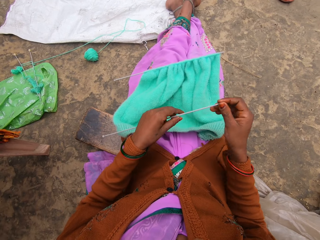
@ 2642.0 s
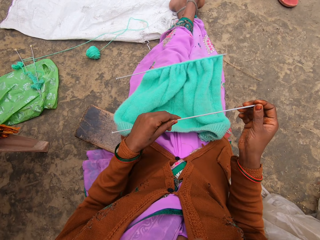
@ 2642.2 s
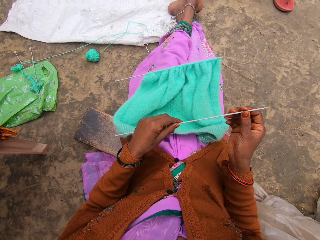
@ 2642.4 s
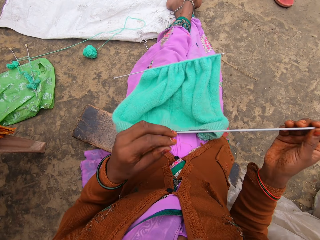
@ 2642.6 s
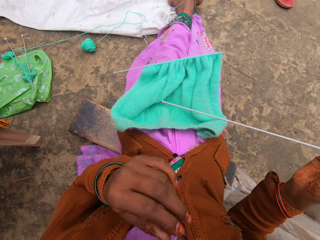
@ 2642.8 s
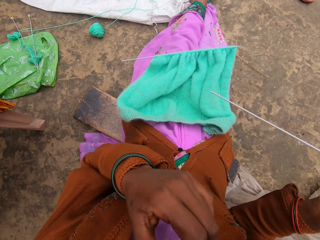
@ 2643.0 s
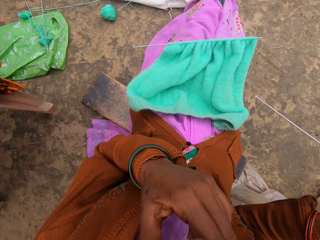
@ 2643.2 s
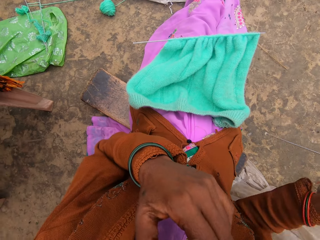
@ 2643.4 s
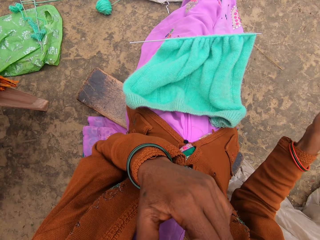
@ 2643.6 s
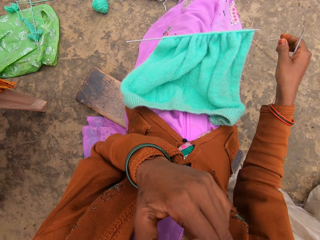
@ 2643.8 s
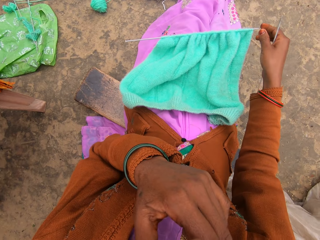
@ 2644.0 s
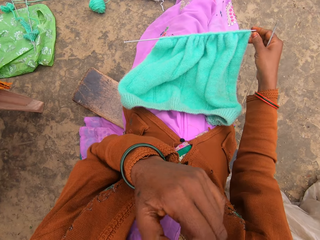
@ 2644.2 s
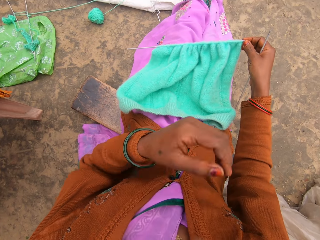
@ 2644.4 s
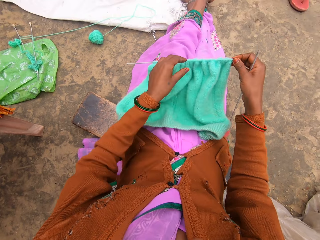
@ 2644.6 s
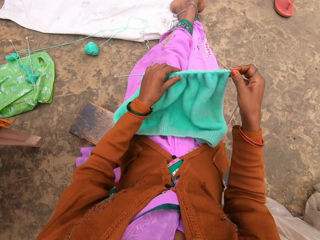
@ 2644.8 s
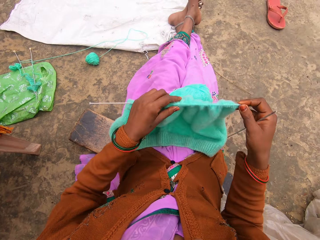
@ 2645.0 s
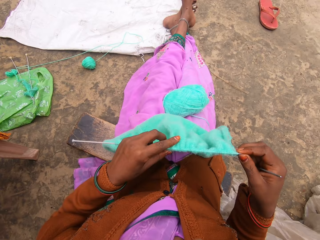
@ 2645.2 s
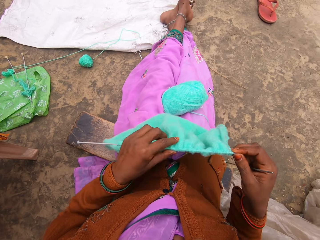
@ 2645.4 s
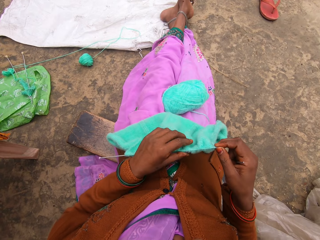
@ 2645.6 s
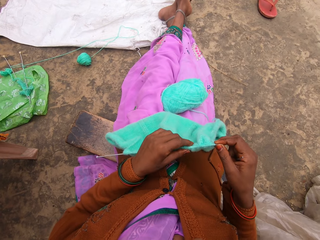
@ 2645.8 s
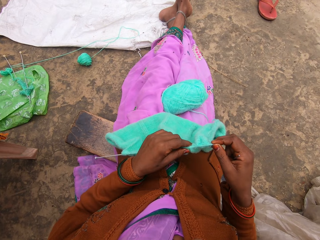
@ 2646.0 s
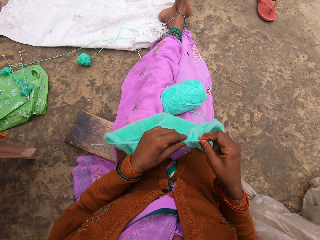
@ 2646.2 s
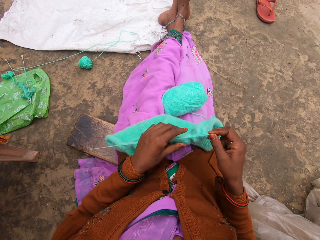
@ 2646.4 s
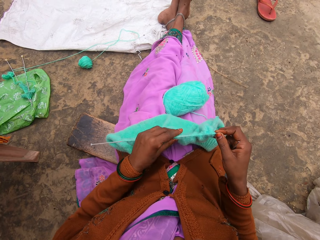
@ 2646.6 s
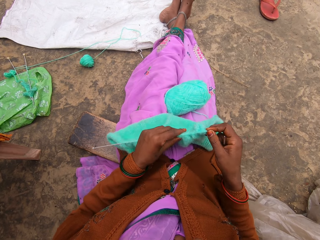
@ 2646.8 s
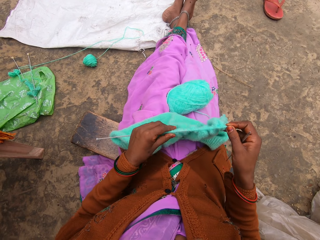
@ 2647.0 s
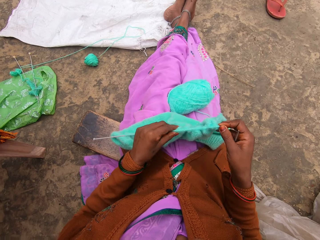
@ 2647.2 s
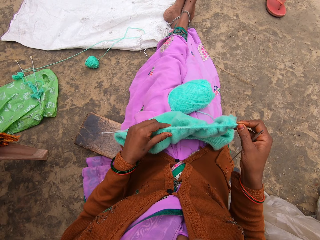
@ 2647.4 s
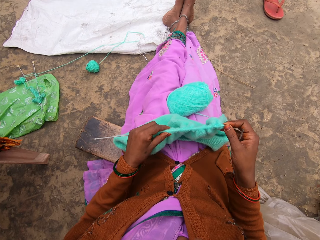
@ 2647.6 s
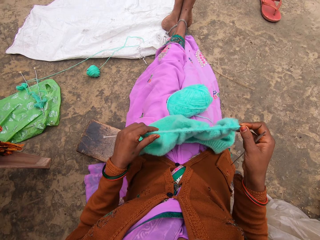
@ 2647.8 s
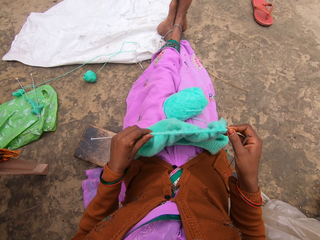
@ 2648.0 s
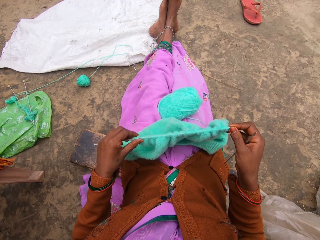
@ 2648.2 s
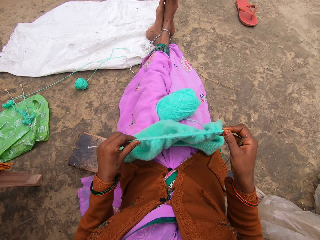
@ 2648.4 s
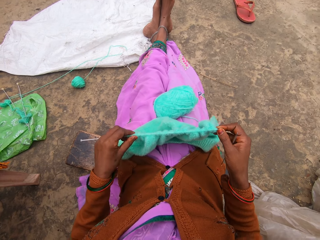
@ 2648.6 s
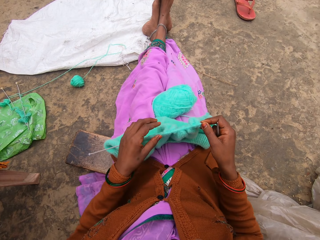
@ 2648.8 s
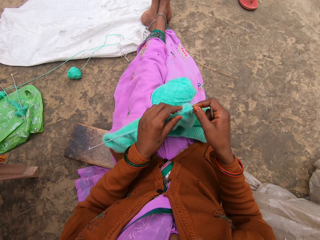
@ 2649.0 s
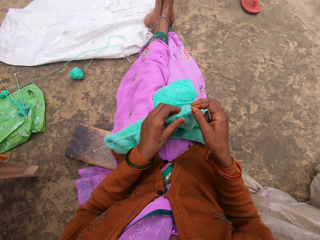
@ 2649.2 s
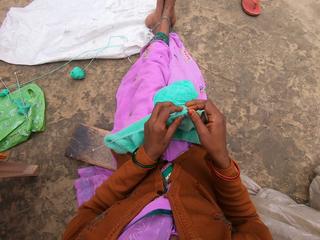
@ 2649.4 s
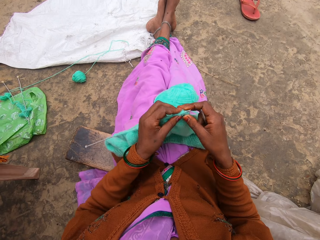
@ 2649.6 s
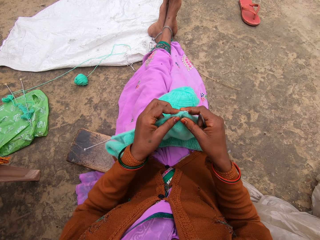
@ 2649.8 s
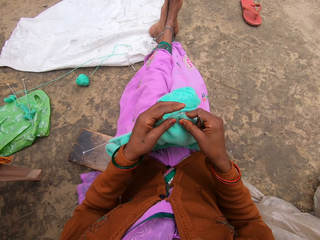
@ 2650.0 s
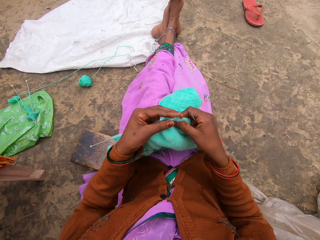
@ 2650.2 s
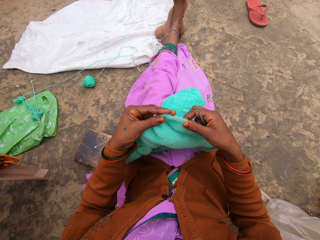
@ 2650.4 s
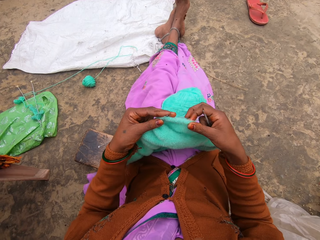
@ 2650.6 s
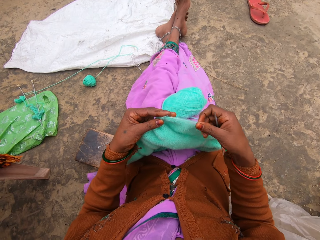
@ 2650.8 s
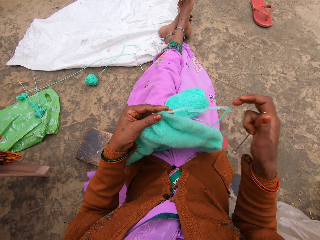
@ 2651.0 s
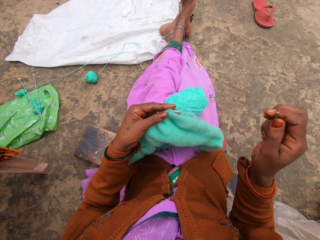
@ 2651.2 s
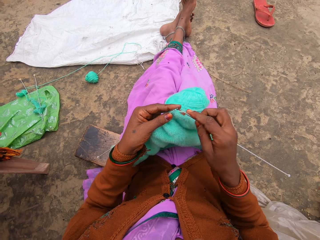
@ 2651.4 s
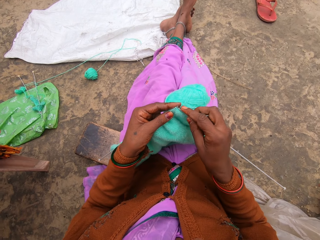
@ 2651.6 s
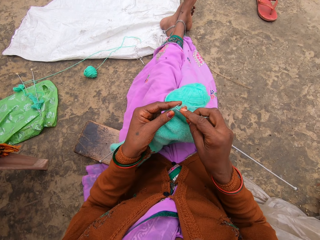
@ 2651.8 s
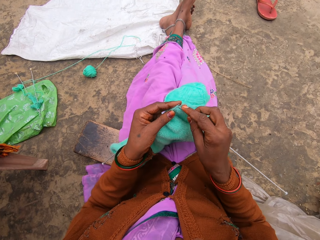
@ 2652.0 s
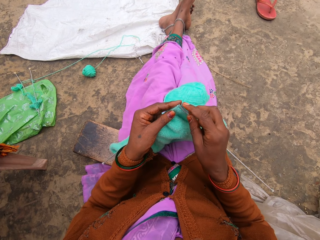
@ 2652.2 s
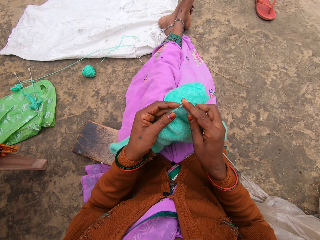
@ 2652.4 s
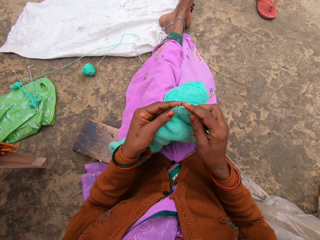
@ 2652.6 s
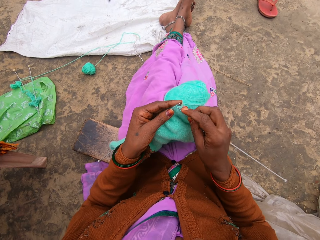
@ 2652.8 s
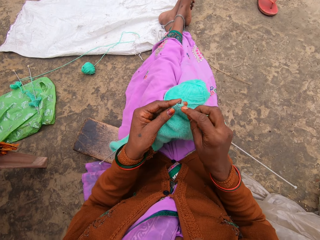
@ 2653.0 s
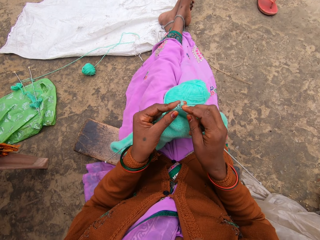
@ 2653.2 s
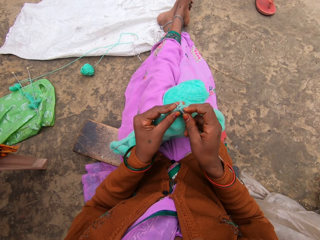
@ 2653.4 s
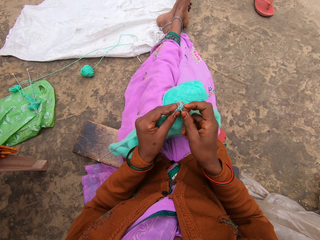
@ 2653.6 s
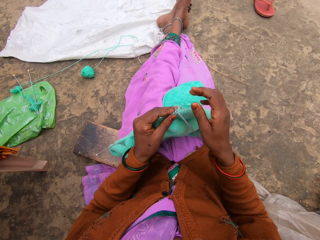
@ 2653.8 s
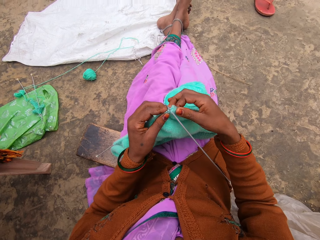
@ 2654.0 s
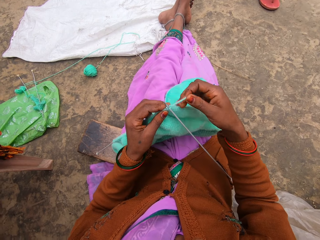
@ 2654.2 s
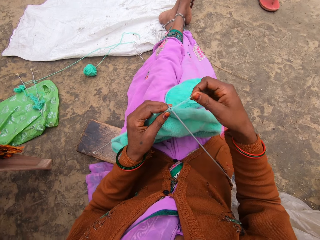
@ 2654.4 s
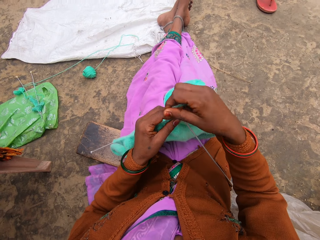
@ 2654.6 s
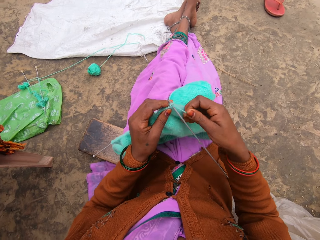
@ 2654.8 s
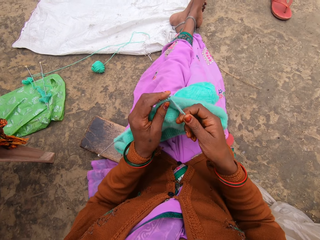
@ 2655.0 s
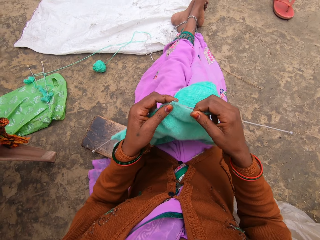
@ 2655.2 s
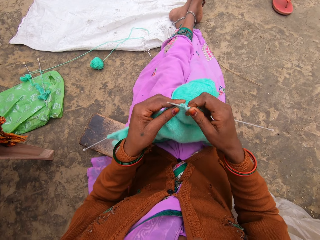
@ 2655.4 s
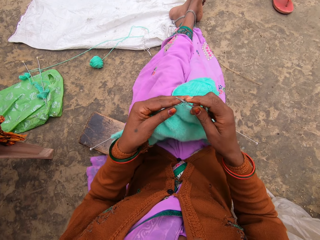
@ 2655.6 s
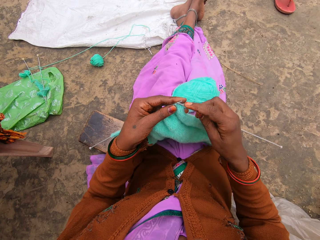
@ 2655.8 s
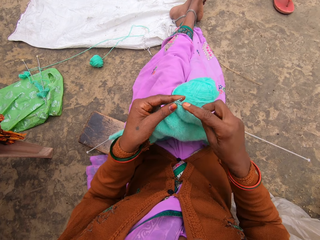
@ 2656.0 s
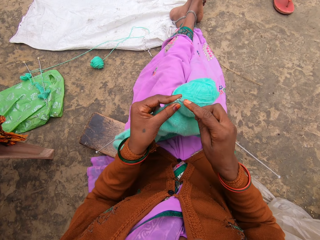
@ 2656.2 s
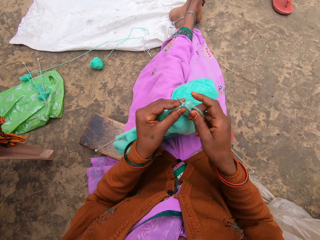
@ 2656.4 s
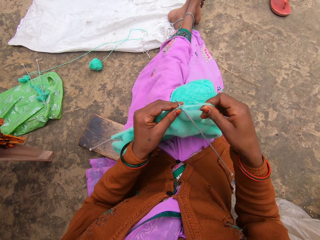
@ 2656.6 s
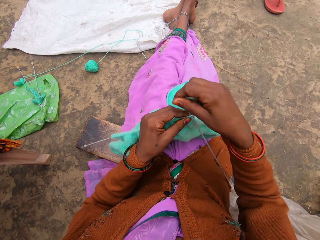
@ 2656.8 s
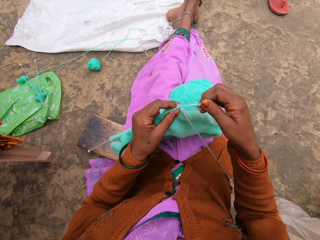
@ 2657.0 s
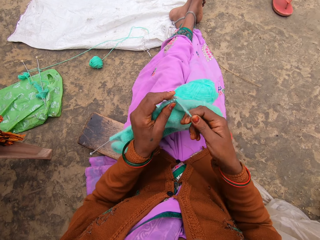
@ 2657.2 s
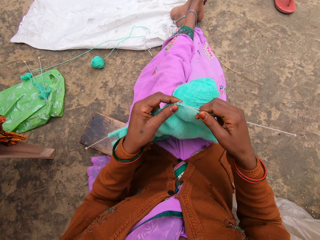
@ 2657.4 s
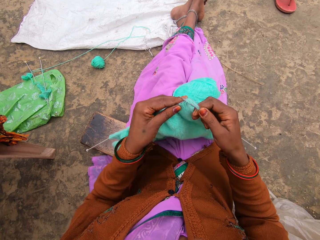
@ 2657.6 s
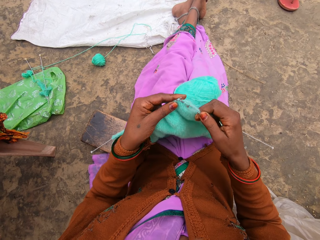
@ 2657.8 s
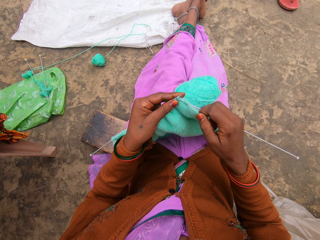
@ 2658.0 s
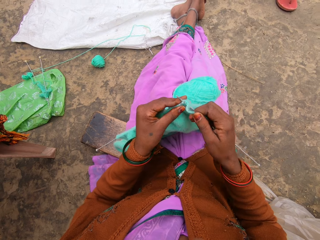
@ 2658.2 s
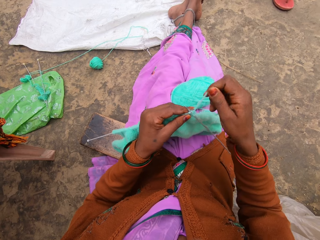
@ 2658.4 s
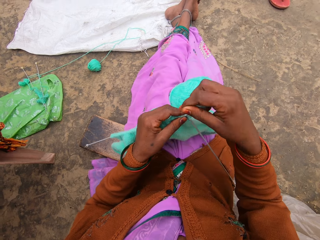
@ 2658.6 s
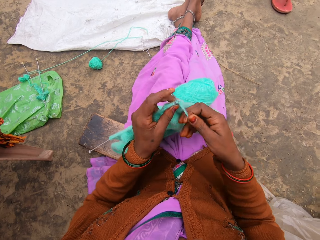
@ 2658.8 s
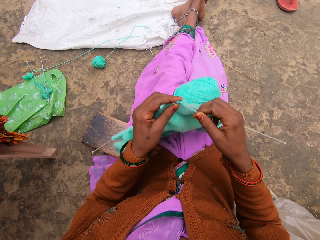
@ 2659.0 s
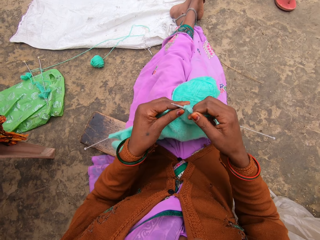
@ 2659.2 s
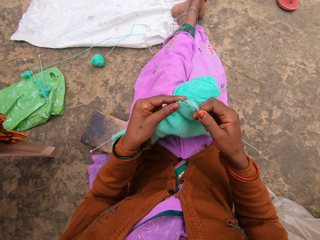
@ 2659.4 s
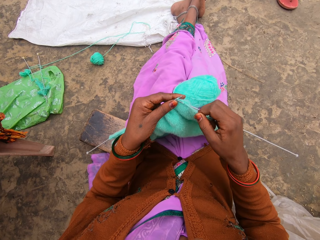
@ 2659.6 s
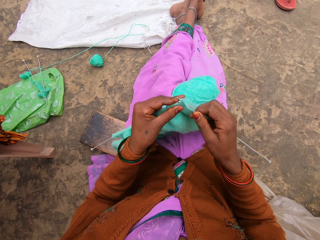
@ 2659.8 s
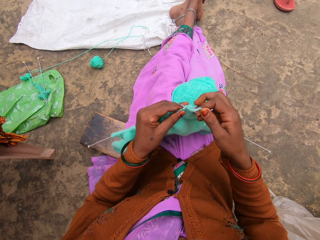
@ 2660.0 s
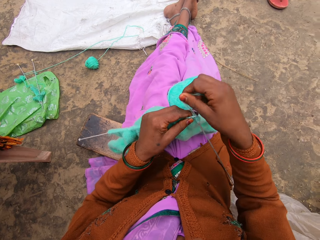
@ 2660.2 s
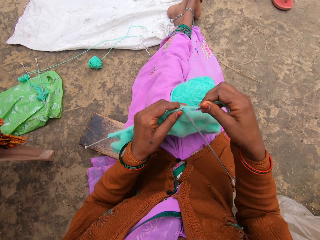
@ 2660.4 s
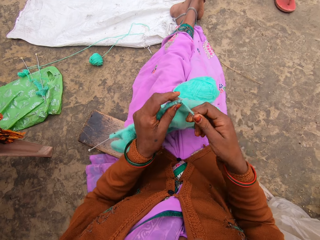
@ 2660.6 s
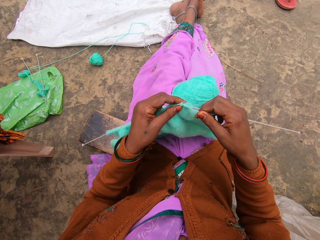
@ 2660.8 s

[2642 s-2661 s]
The camera wearer scratches on the mouth. They pull the woolen sweater on the needle. They knit.

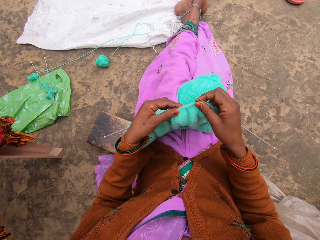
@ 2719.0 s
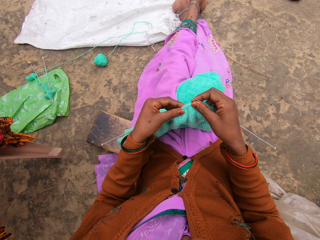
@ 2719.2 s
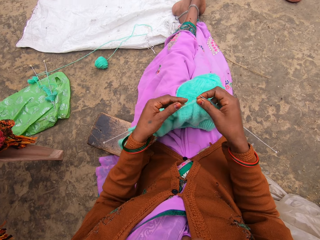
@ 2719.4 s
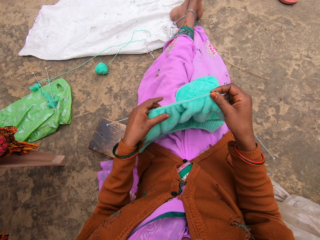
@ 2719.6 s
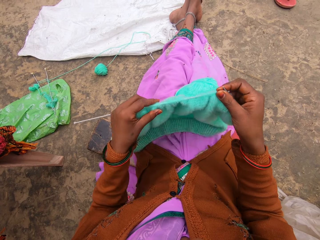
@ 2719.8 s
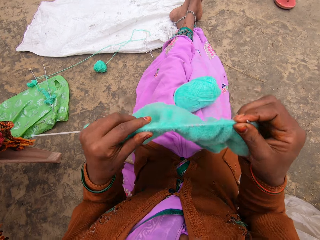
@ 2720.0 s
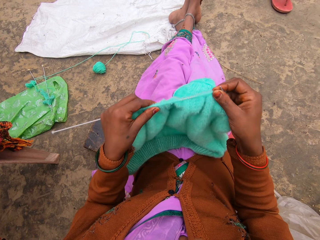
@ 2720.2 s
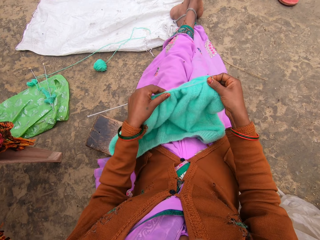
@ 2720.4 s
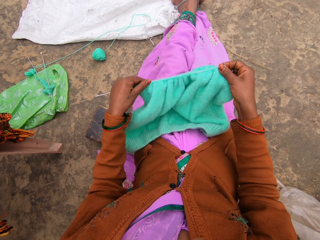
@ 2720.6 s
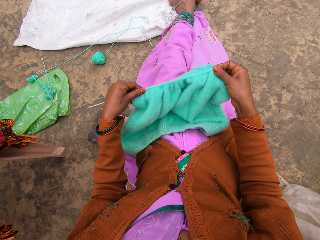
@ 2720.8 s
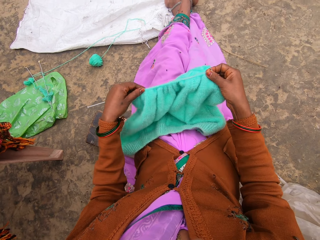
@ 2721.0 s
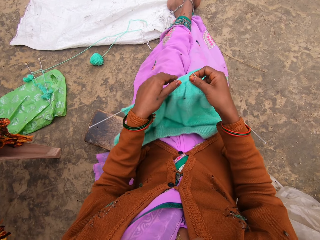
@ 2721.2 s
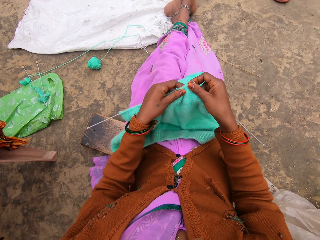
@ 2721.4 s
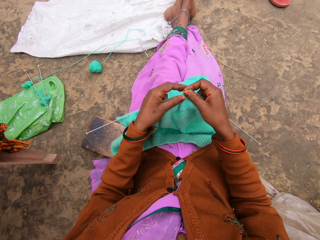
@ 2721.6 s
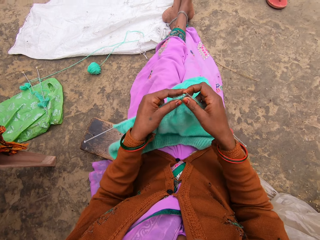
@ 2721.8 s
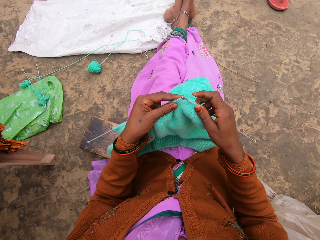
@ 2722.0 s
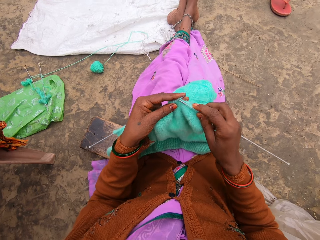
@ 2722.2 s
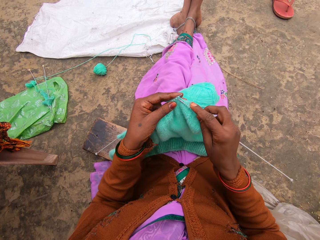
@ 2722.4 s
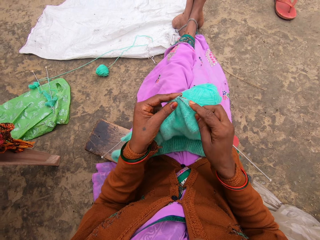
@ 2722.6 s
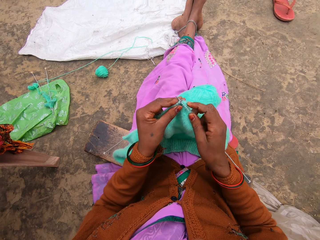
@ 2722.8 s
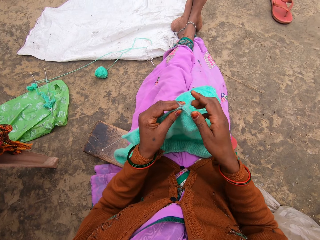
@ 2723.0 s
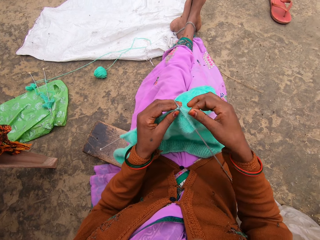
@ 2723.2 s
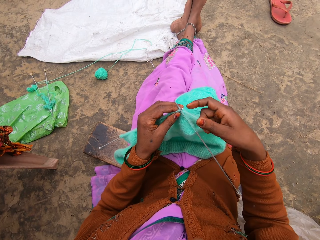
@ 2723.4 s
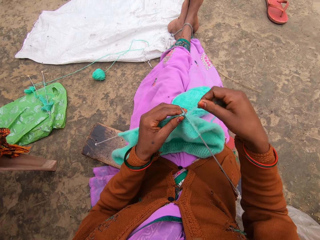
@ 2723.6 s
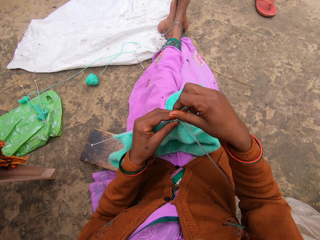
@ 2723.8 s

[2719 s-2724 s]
The camera wearer lifts the woolen sweater. They knit.
